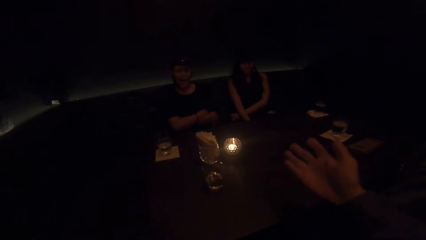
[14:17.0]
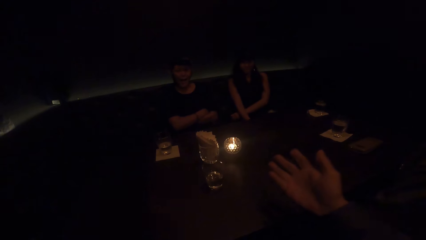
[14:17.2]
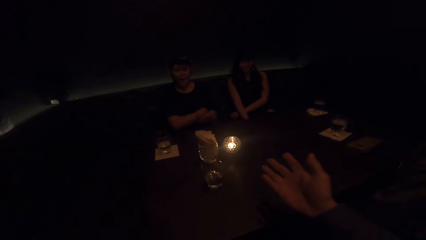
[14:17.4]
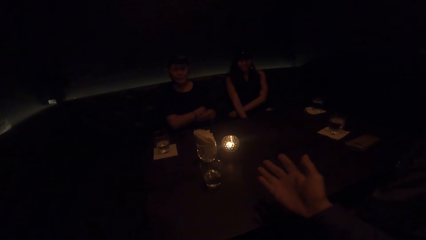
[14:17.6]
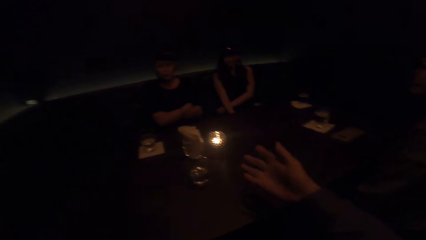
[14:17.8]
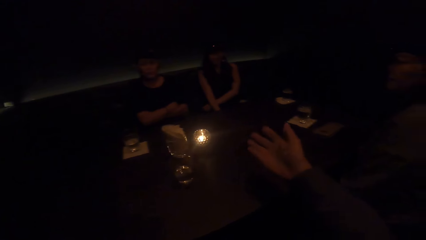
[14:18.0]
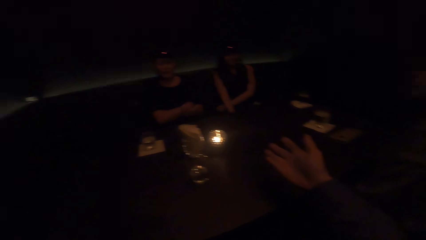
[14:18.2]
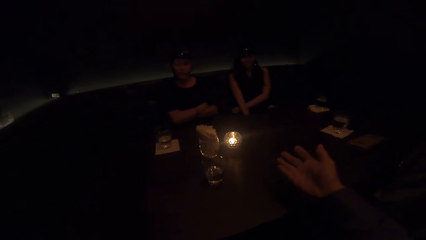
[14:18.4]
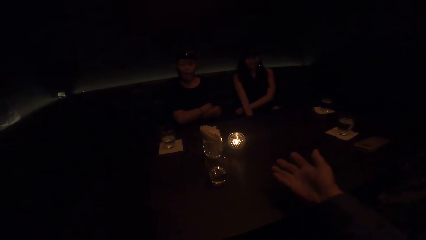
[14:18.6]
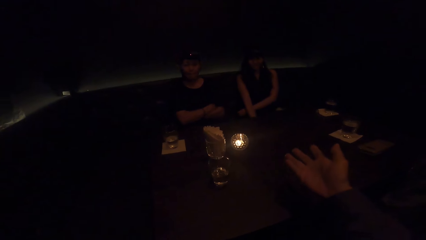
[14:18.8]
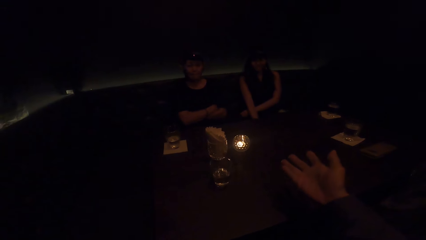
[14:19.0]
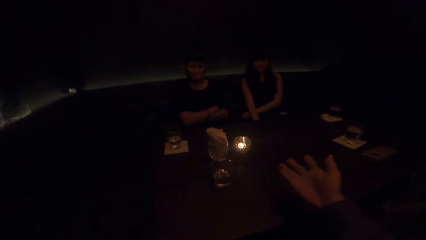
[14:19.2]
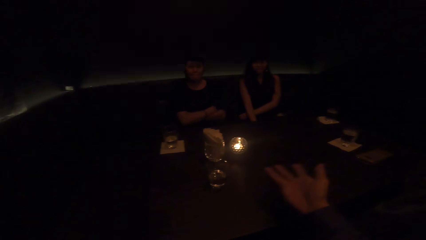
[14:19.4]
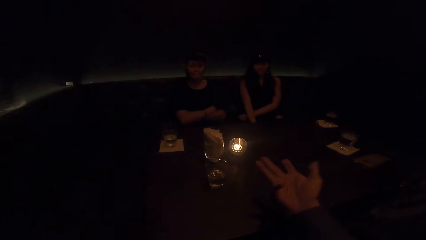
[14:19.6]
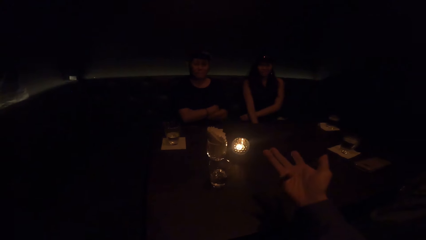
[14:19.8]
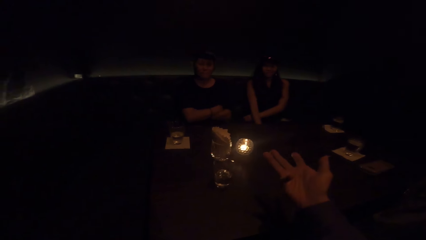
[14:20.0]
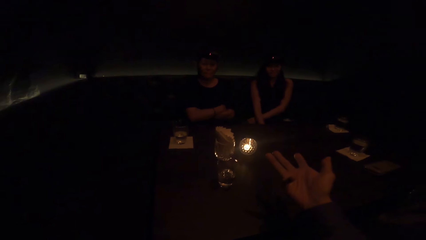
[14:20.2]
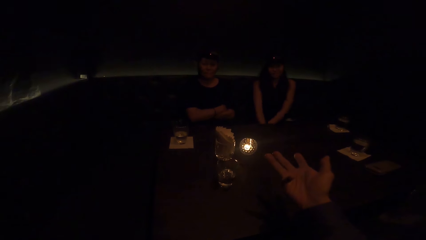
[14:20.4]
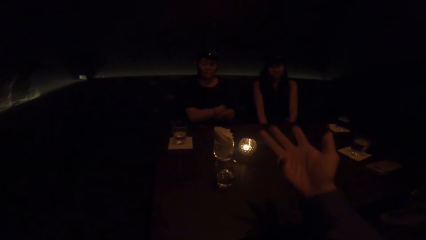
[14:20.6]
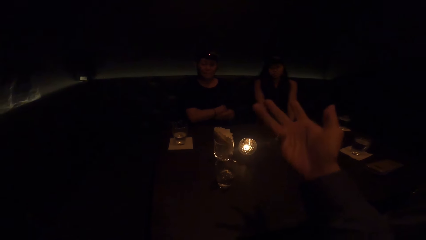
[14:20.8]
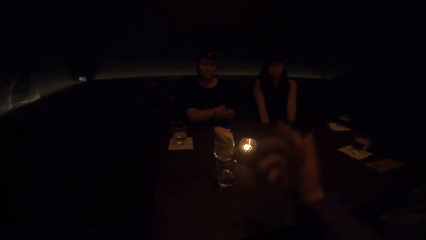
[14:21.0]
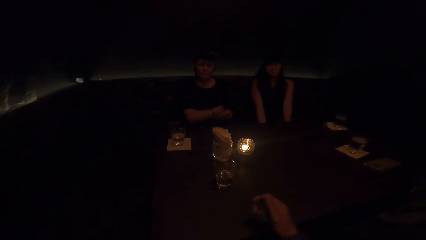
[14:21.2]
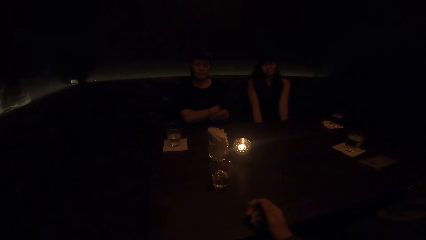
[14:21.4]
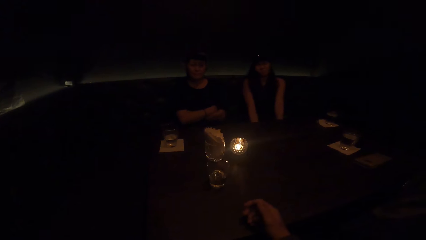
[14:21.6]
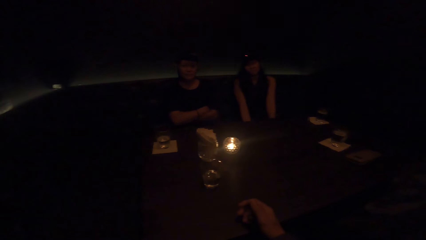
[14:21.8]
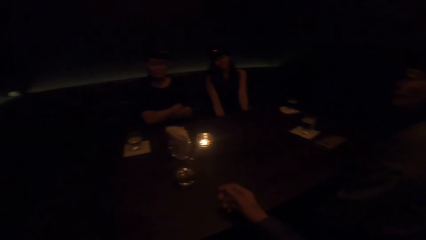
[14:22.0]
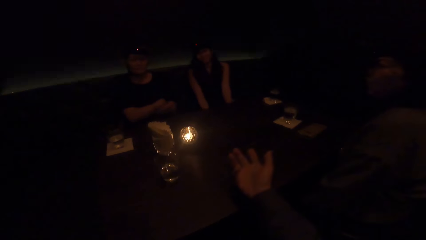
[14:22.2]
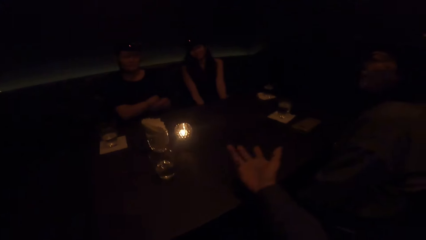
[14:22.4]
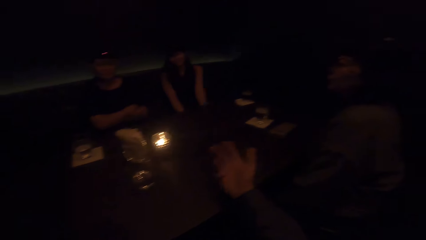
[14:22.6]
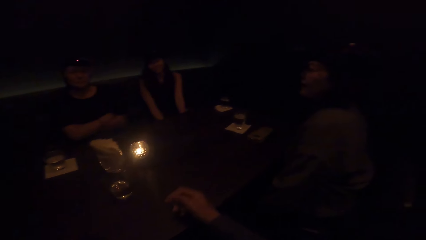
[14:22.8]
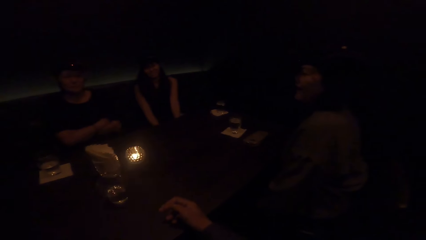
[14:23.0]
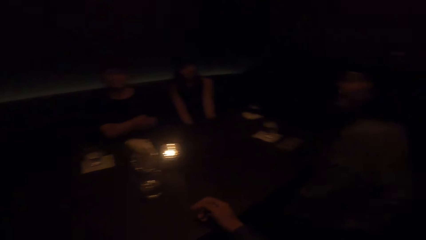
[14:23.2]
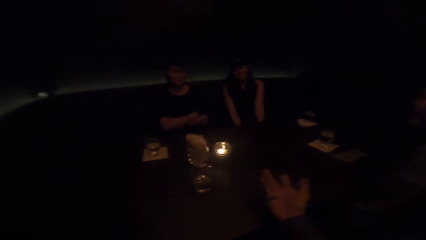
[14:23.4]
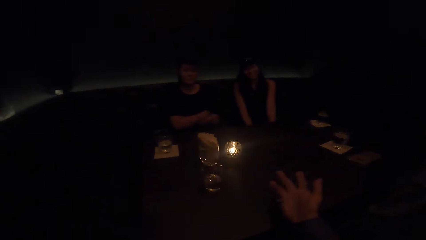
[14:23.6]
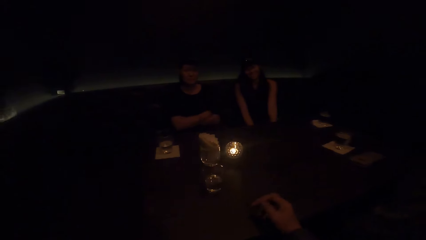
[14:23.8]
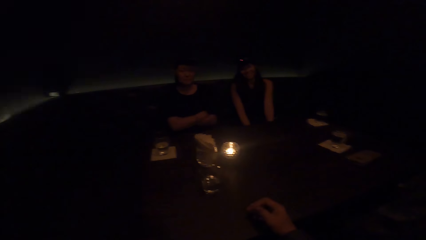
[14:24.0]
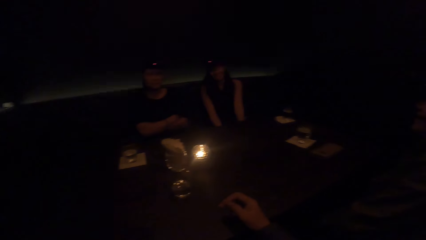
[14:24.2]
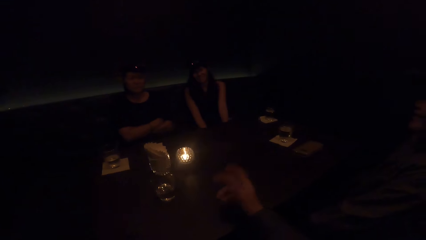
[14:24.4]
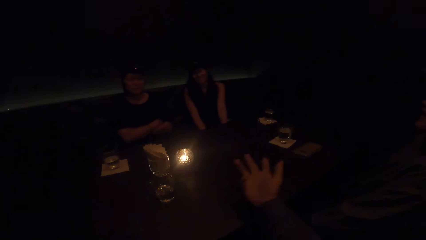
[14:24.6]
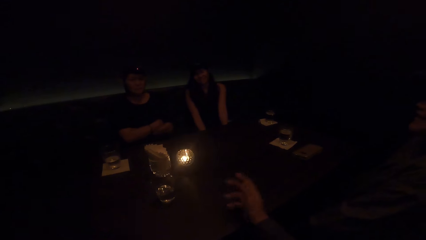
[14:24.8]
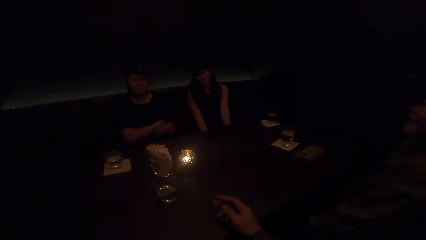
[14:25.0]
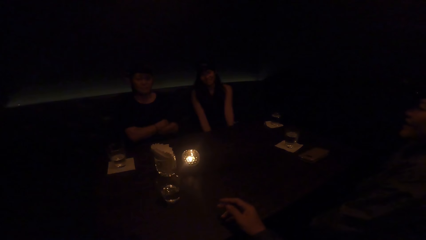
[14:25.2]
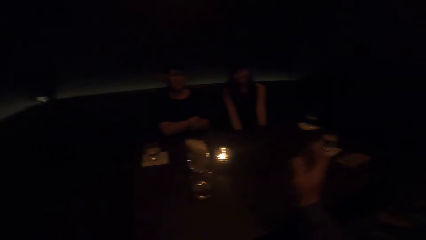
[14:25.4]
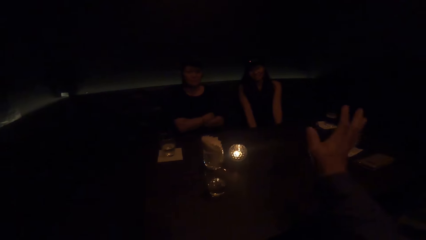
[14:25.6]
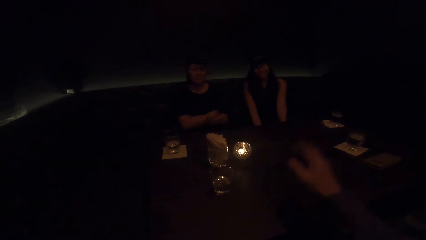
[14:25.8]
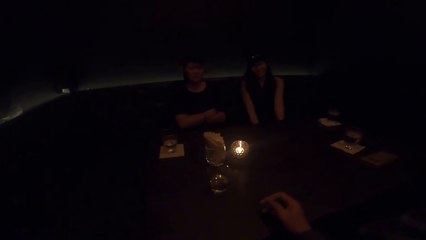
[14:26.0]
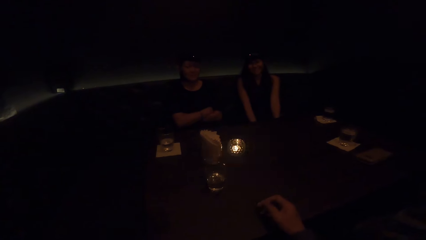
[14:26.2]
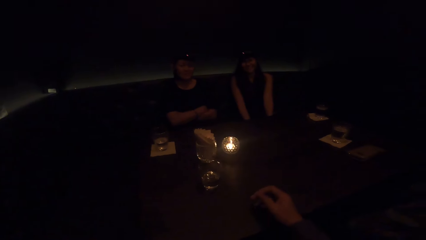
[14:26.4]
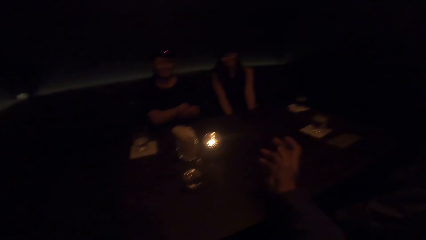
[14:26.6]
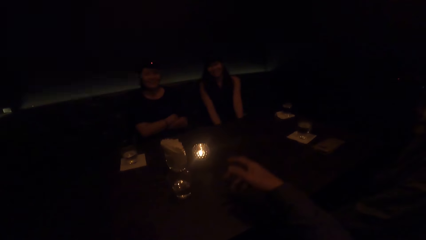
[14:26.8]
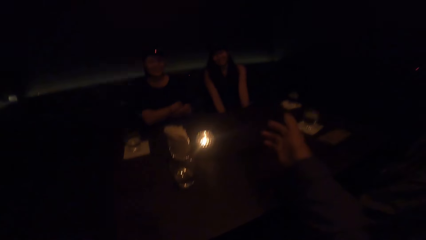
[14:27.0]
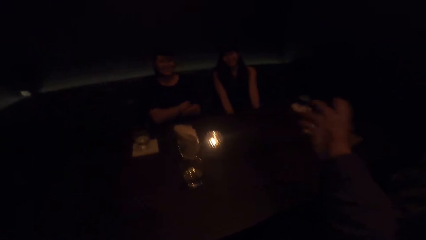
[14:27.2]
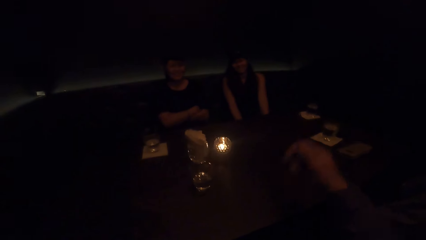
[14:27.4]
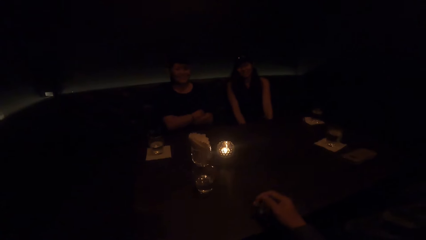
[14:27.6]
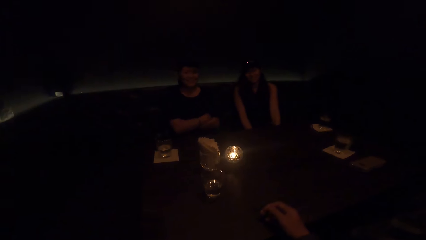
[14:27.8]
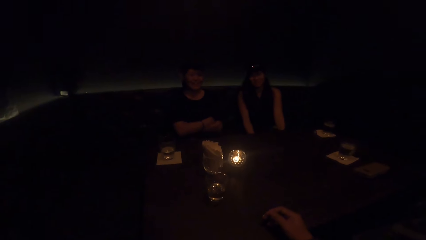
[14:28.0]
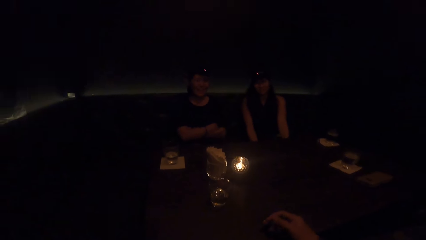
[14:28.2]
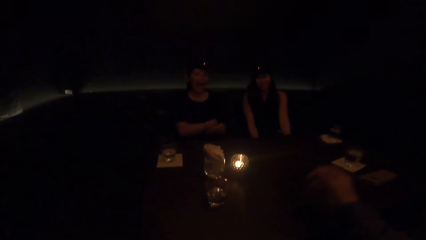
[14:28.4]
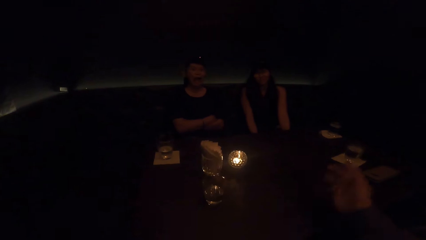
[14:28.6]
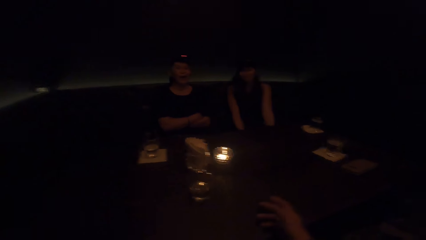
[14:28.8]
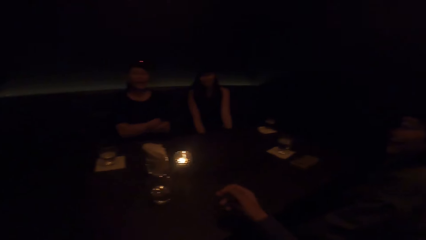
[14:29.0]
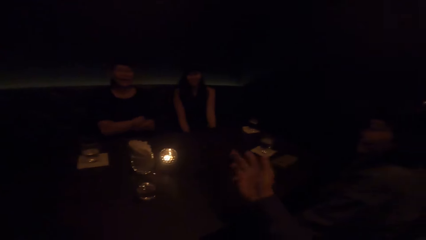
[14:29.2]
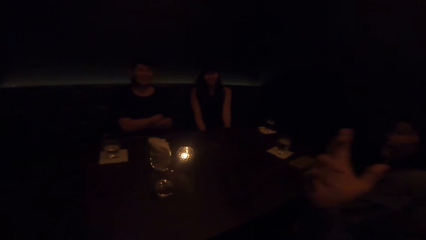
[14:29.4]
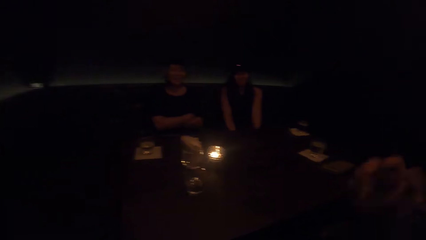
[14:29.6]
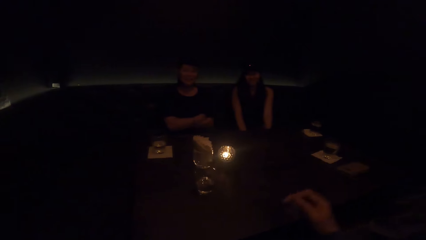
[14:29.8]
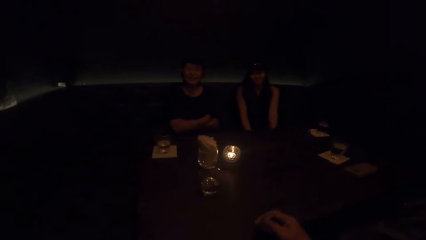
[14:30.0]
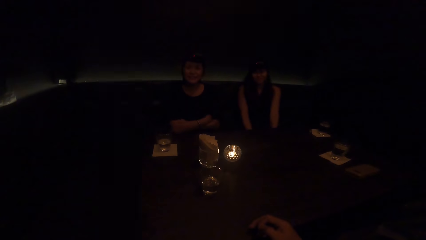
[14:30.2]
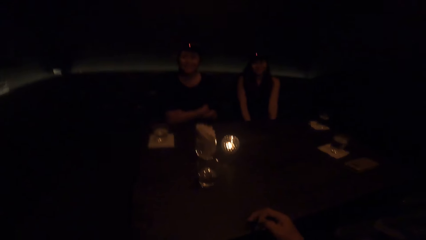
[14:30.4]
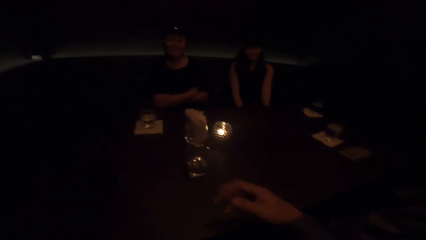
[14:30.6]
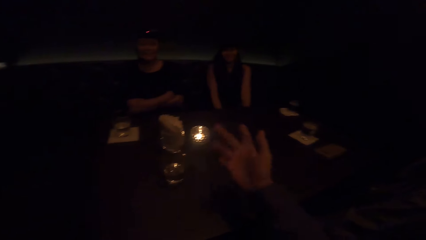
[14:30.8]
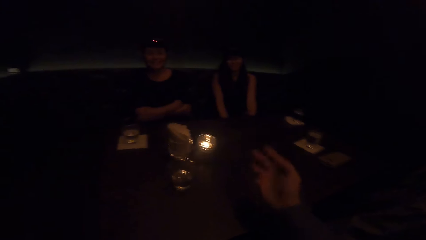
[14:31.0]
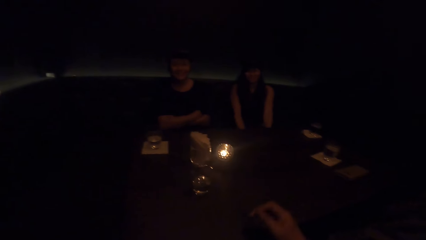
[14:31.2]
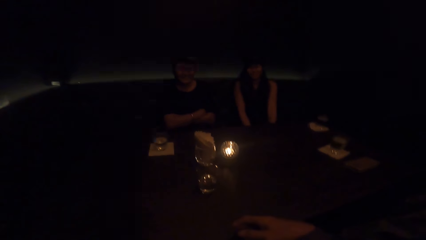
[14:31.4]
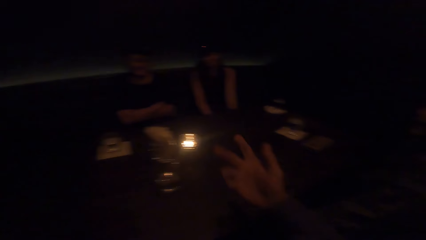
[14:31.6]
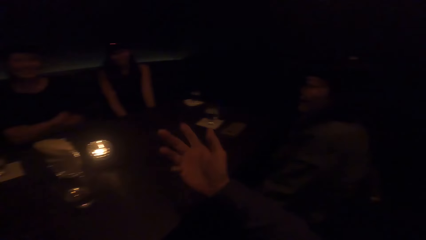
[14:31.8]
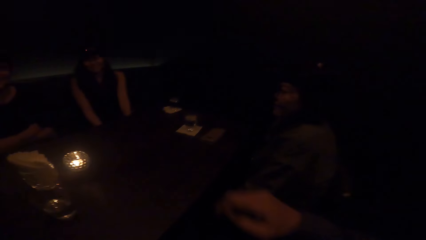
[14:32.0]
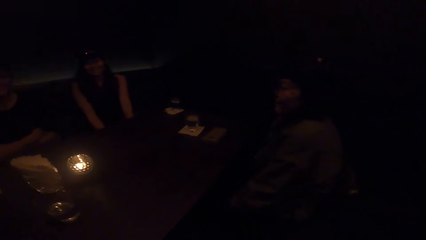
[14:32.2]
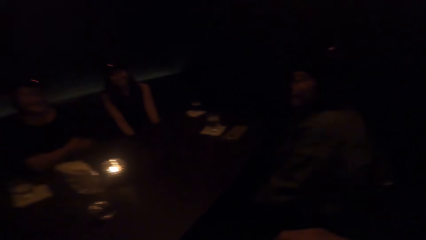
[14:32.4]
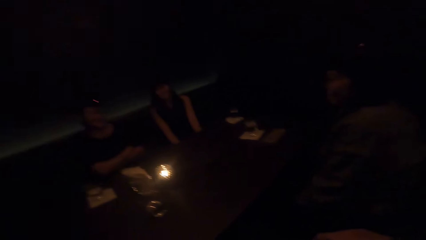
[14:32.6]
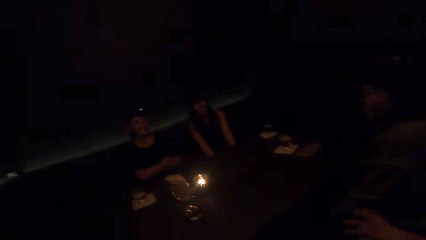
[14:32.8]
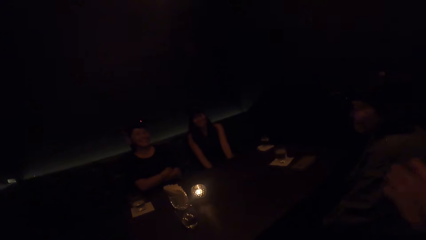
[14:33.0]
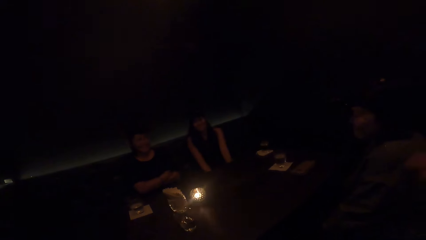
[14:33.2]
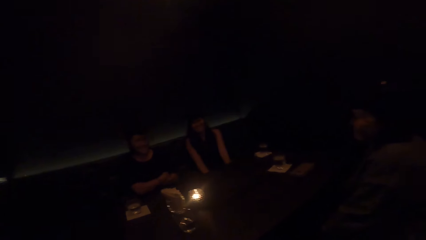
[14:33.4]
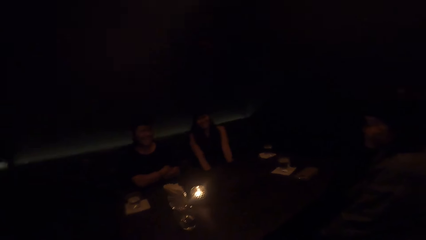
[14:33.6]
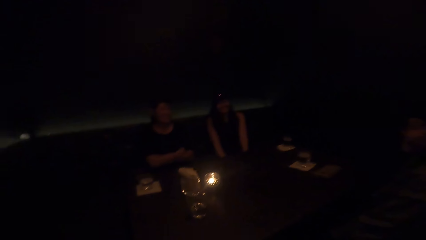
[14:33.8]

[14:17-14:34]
A lady moves hands.
